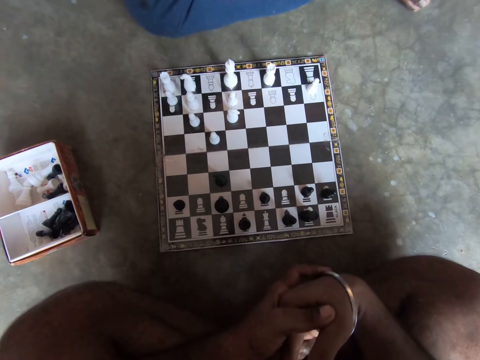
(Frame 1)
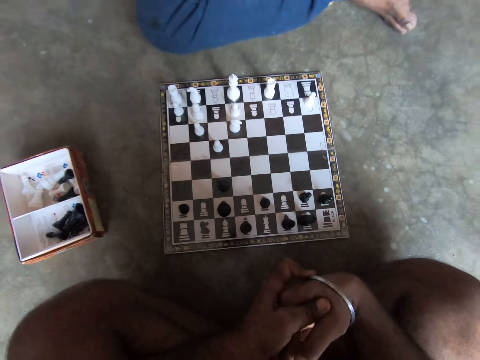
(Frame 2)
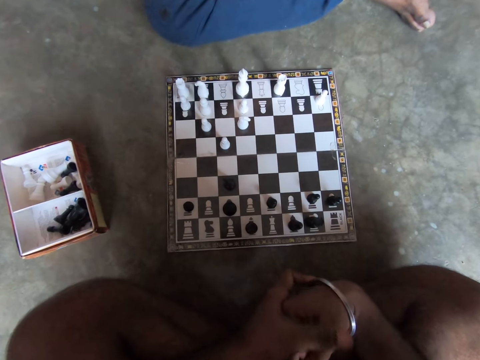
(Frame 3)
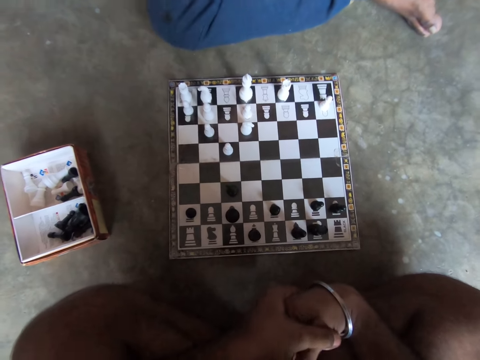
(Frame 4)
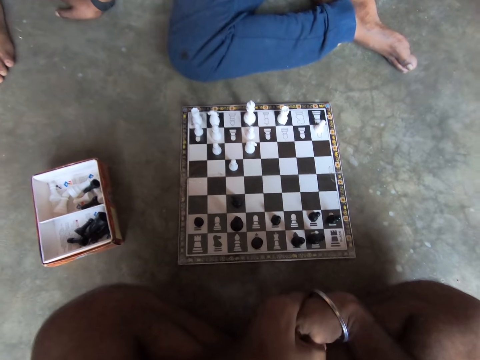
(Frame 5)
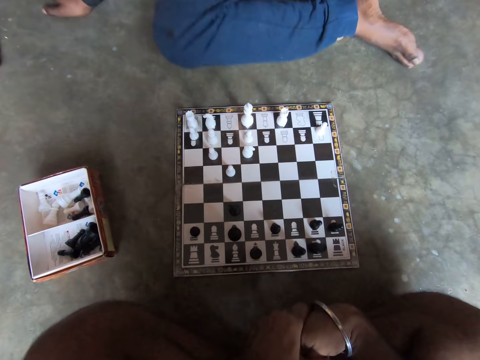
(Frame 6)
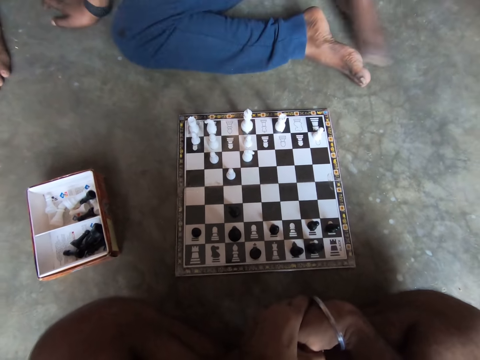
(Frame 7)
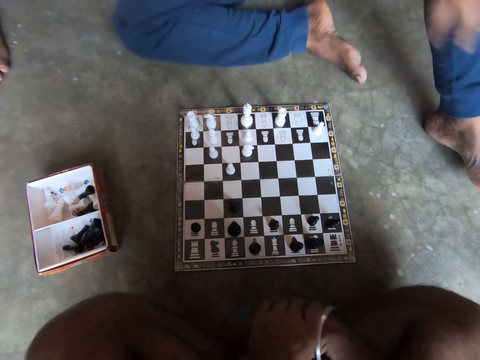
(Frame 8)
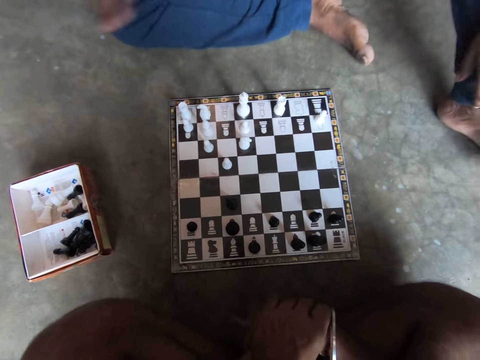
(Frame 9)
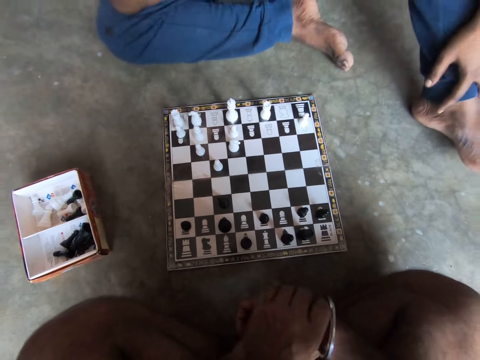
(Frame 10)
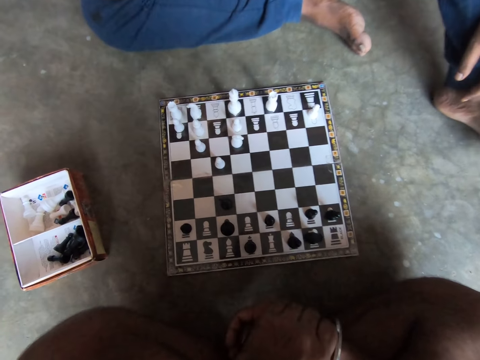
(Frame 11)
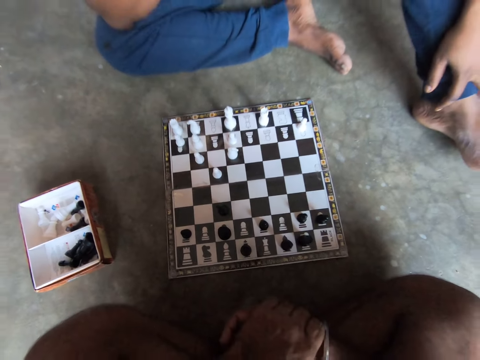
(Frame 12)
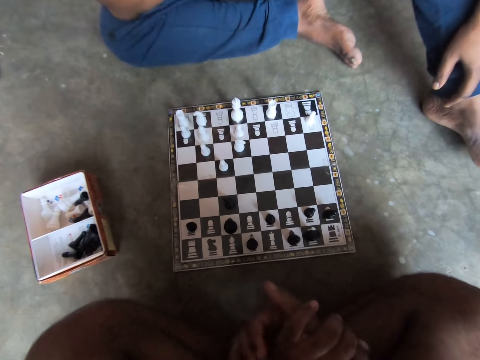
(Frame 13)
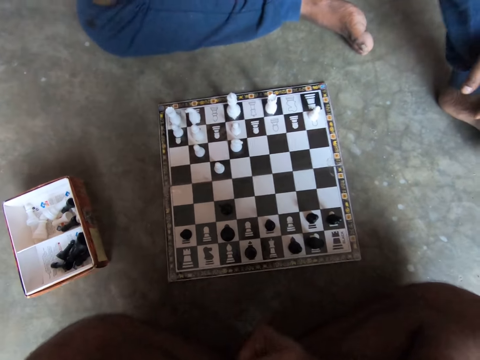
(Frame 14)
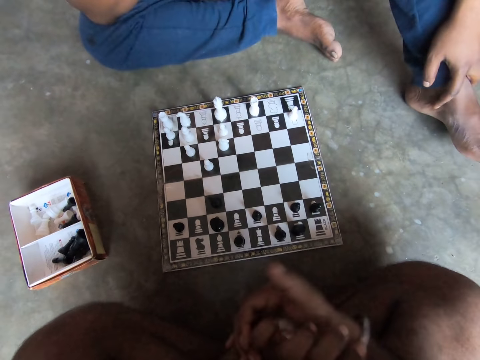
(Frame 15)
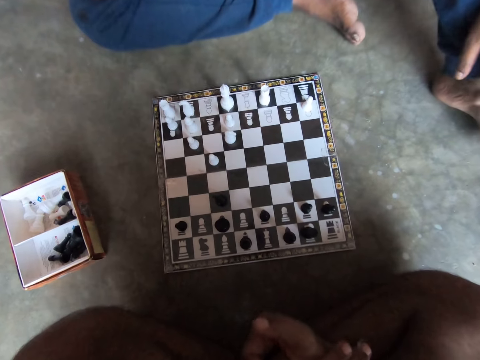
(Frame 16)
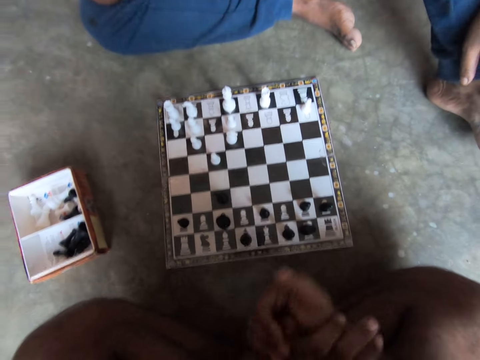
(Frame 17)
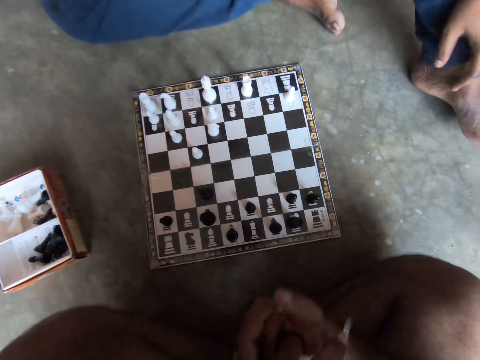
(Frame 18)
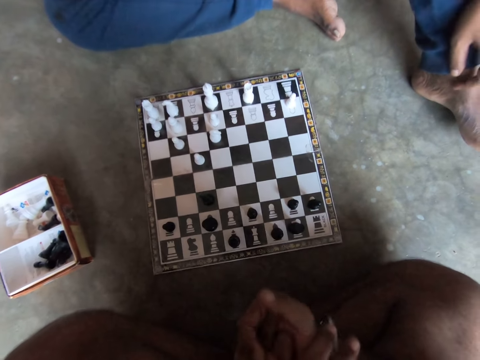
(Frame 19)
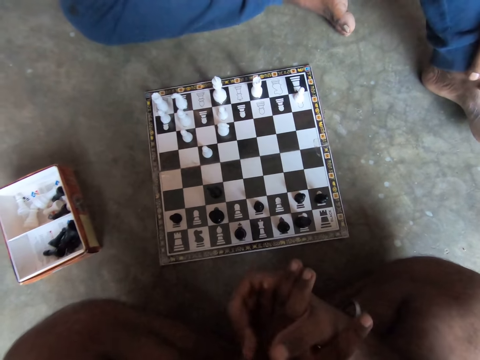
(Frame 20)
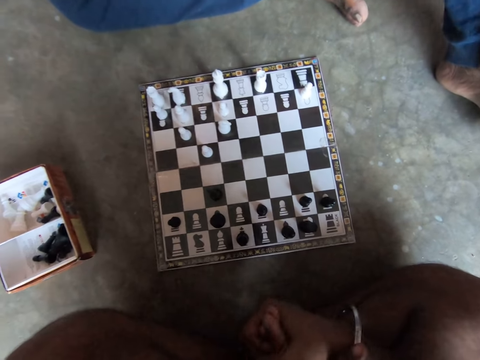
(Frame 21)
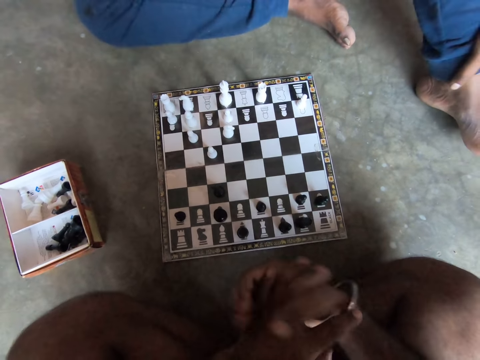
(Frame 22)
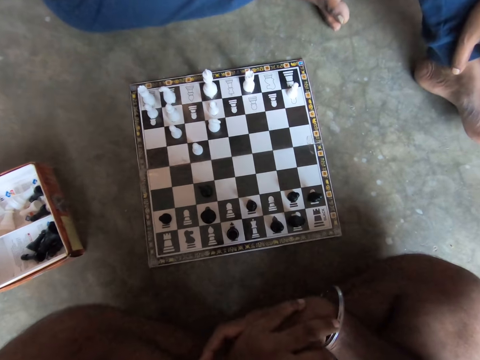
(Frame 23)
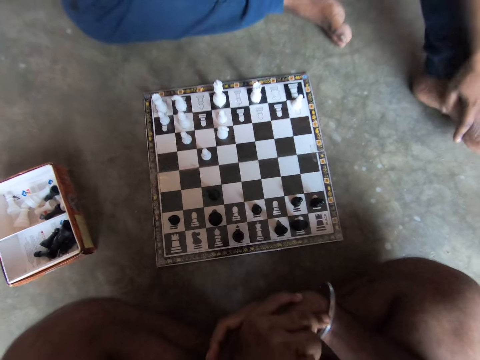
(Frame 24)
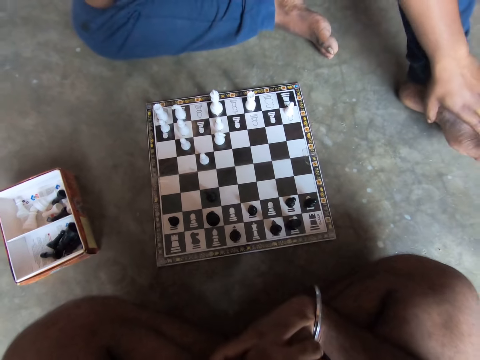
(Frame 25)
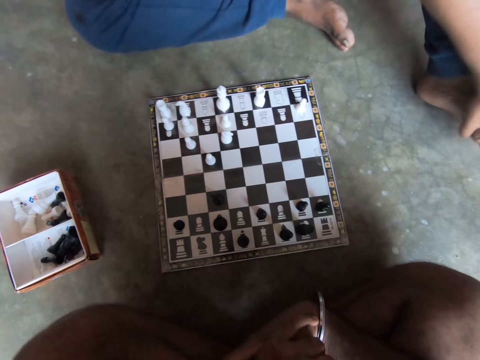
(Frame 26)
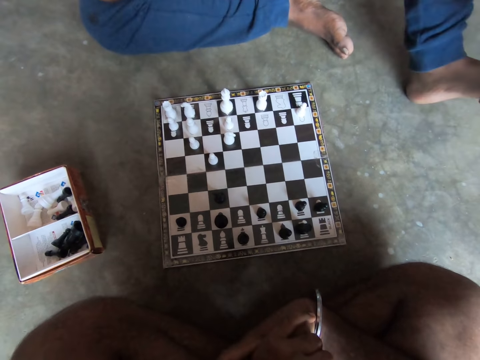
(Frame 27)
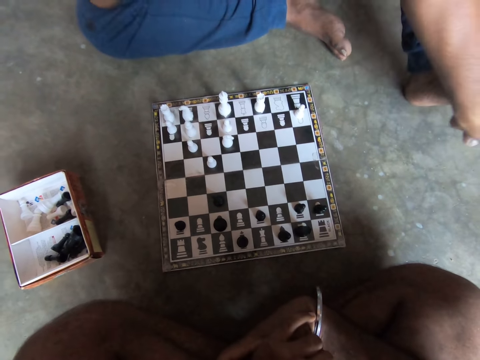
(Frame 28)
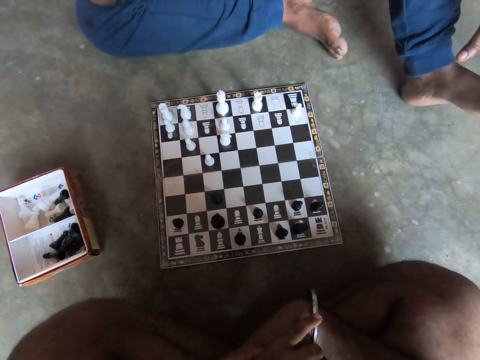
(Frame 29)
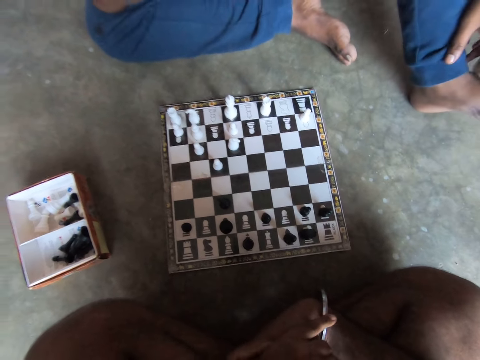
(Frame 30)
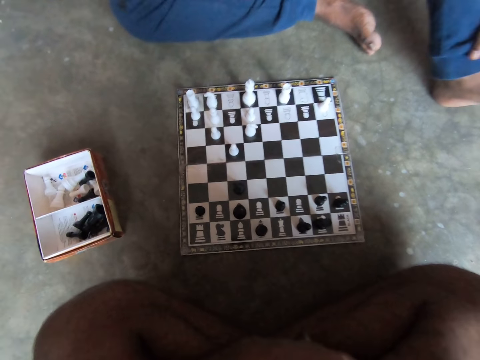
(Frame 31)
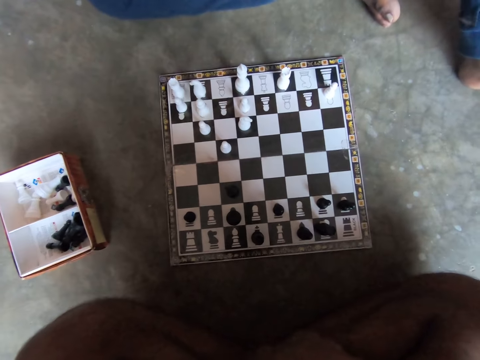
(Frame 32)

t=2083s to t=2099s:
A man adjusts his sitting position. The man places his left hand on his left leg. The camera wearer fidgets with his hands. The man rubs his leg with his left hand.

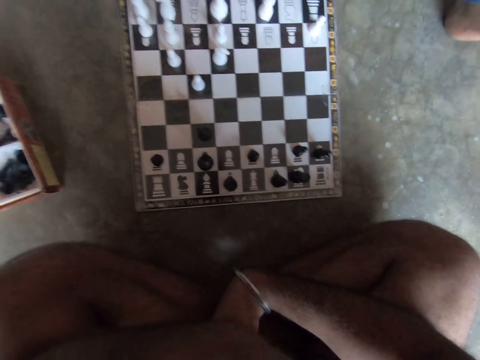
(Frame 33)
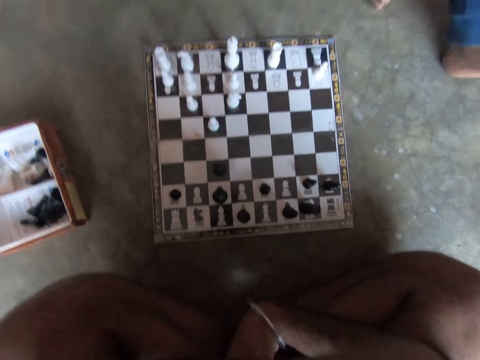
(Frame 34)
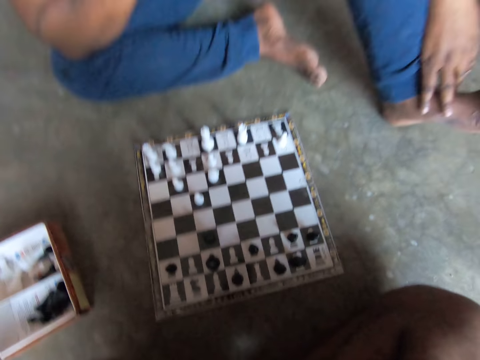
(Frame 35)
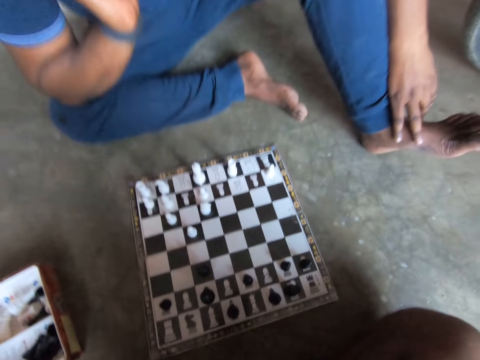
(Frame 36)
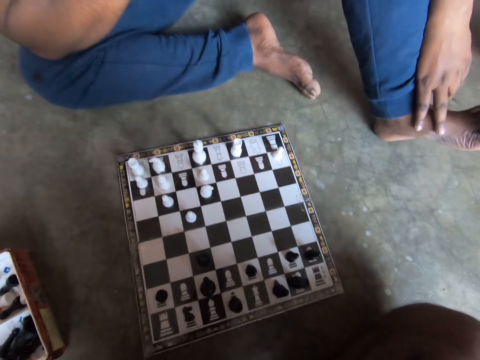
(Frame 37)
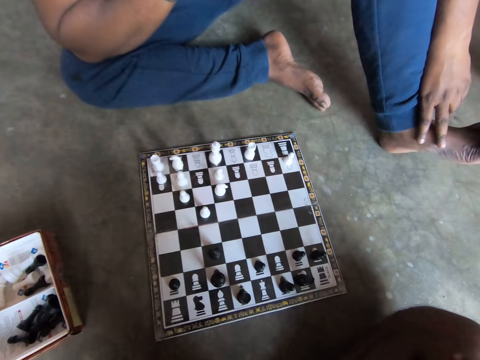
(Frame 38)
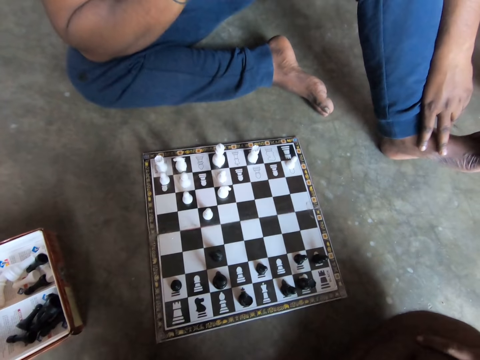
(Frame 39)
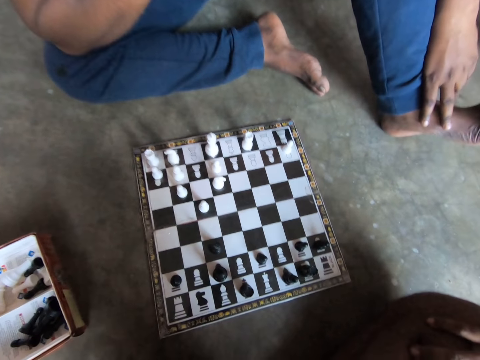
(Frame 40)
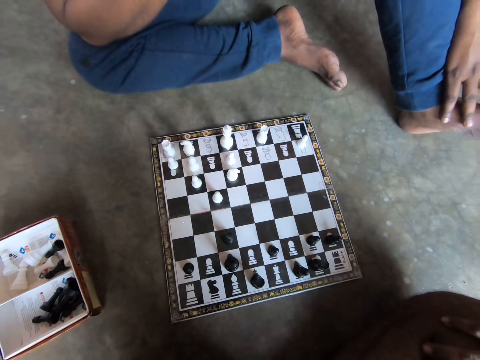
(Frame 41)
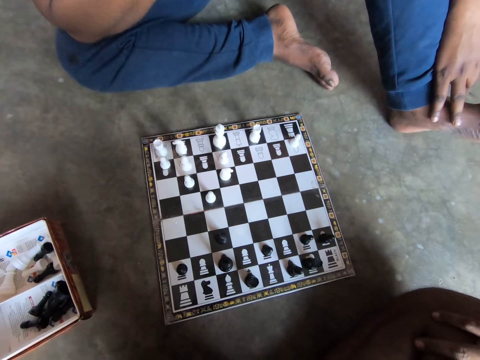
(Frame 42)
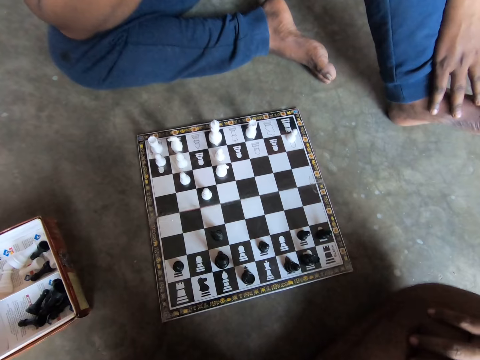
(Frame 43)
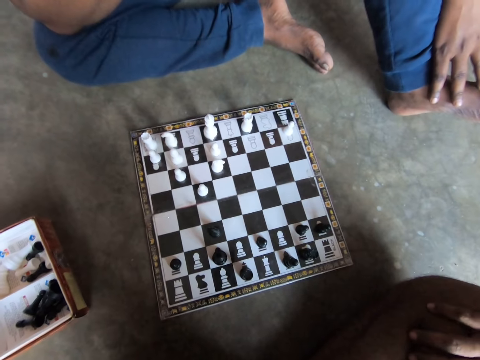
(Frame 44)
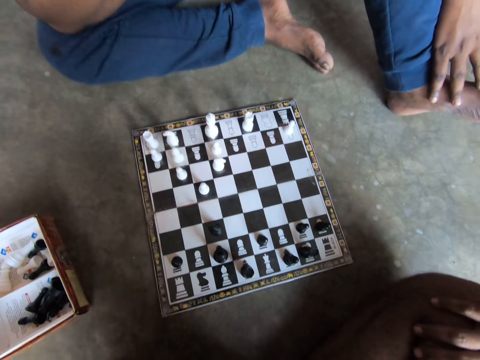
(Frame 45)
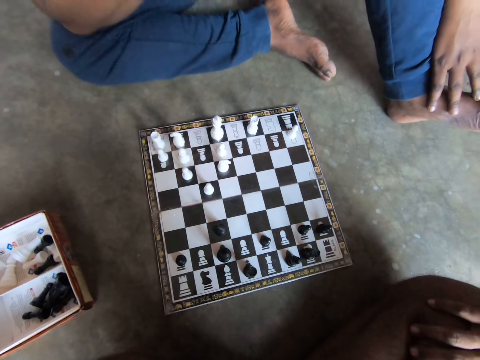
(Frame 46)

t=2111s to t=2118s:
The camera wearer puts his right hand on his lap.

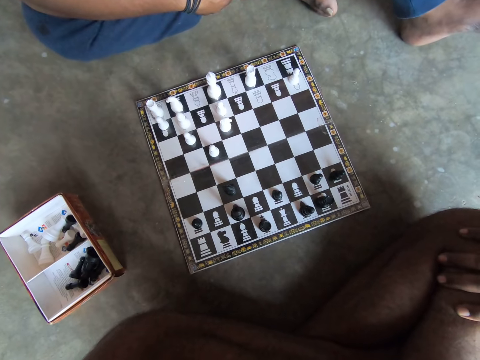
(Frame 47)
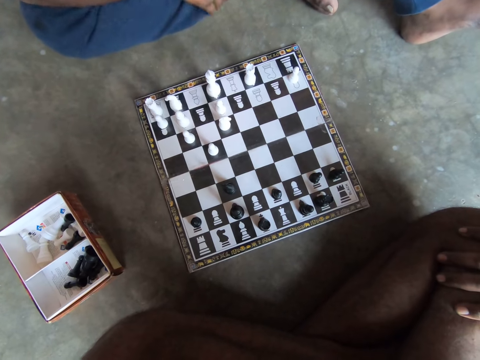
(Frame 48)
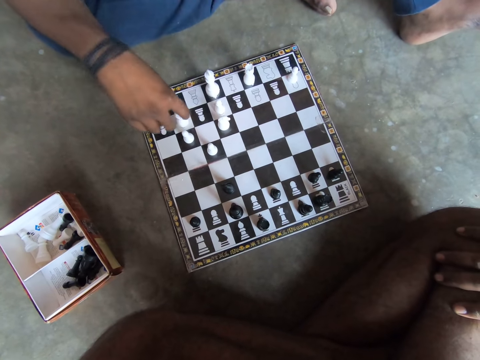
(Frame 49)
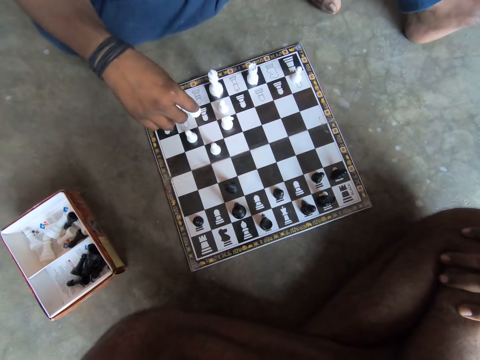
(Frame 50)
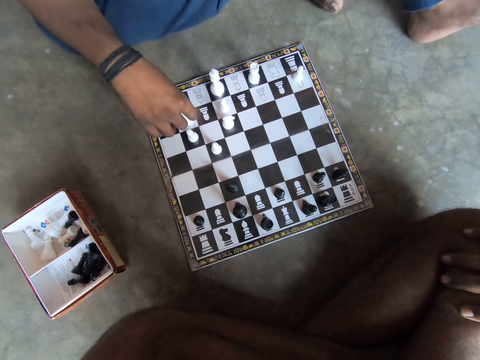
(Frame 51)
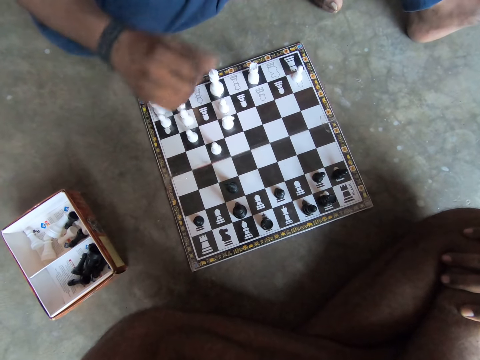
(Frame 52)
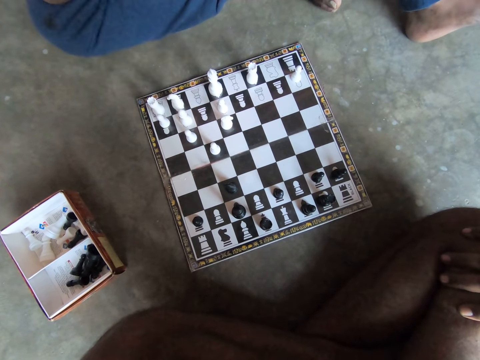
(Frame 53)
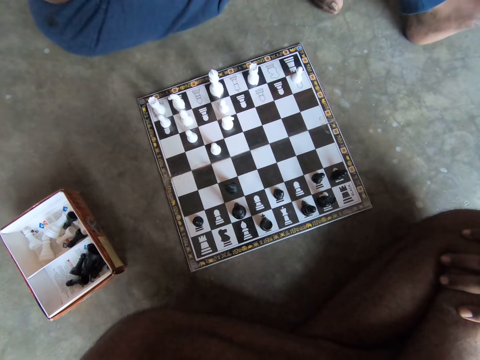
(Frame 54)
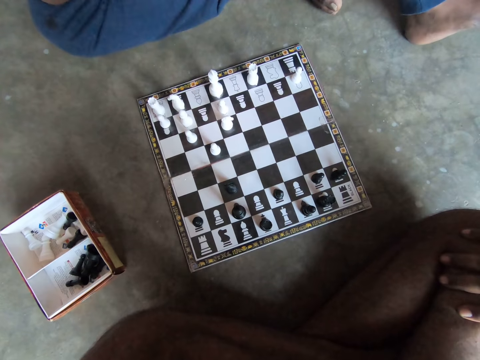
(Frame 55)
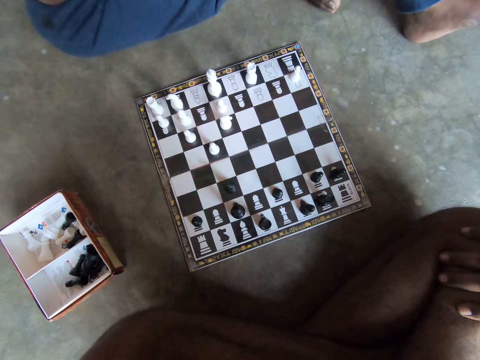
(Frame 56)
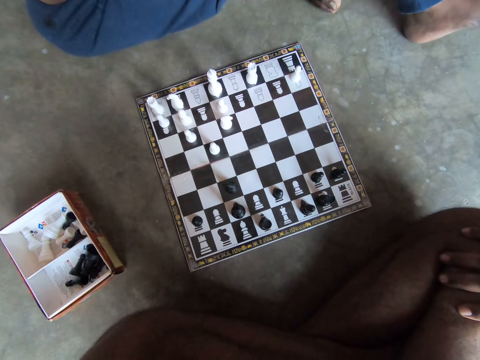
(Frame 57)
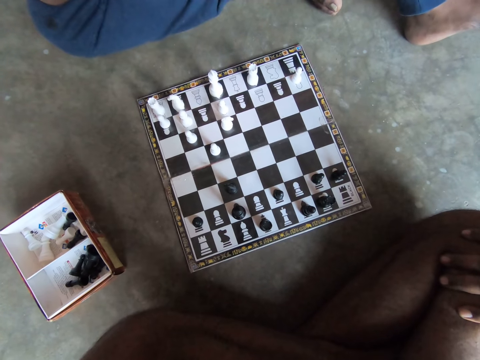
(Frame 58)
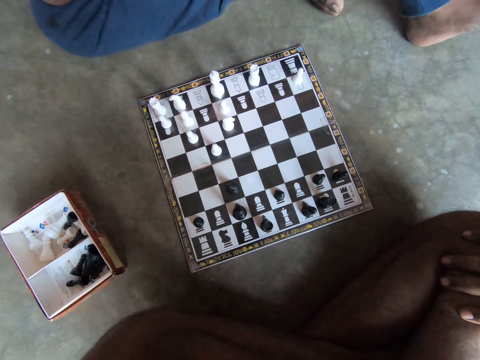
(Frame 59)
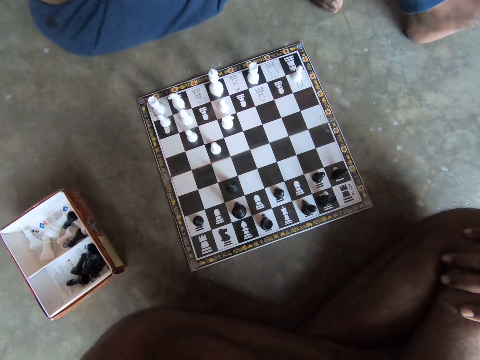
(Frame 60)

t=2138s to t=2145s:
The camera wearer moves a chess piece. A man plays a chess piece on the chessboard with his right hand.
